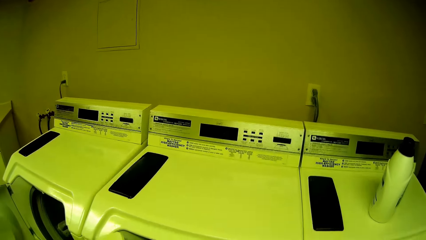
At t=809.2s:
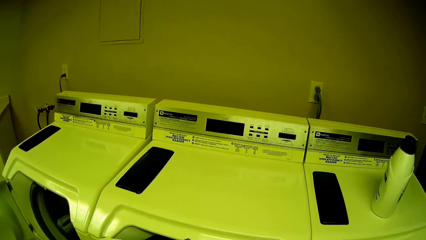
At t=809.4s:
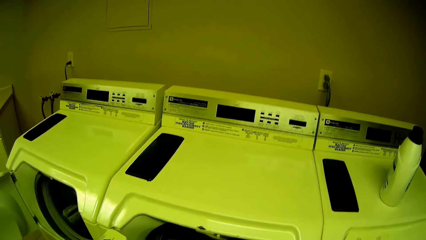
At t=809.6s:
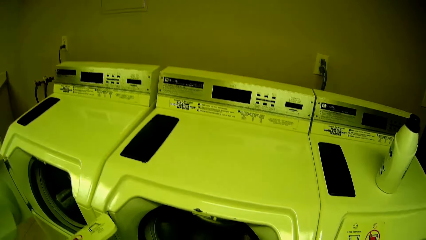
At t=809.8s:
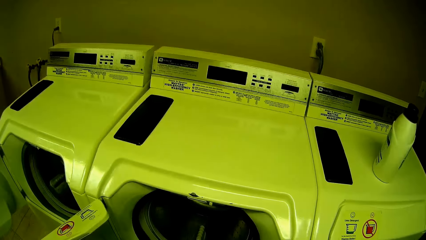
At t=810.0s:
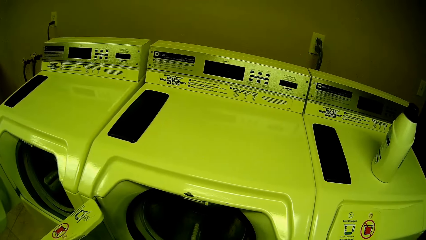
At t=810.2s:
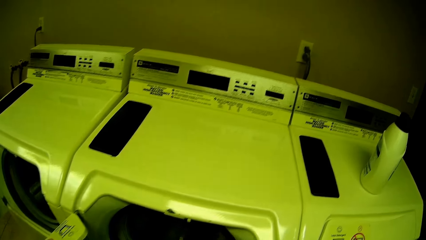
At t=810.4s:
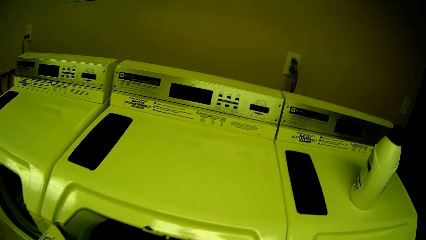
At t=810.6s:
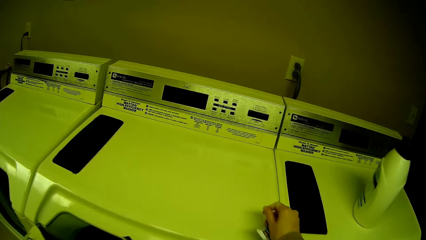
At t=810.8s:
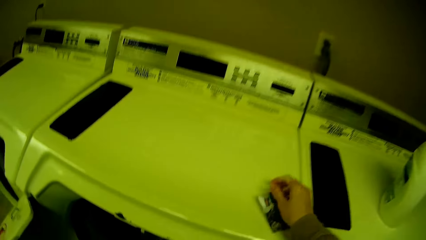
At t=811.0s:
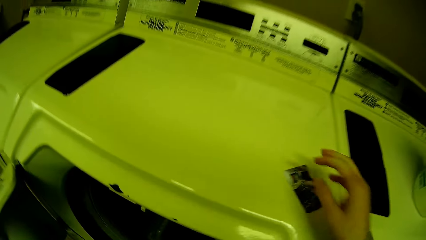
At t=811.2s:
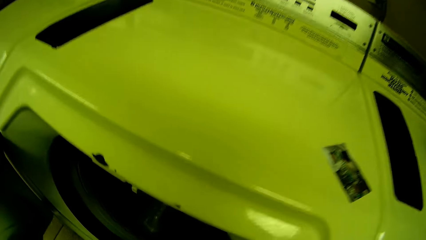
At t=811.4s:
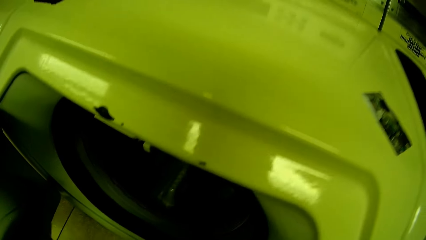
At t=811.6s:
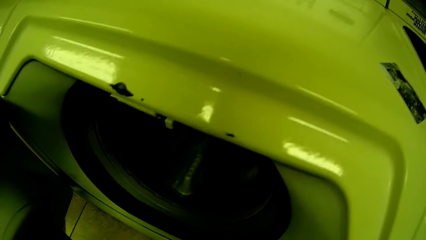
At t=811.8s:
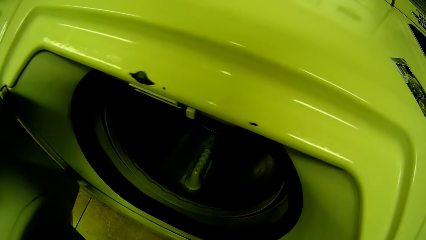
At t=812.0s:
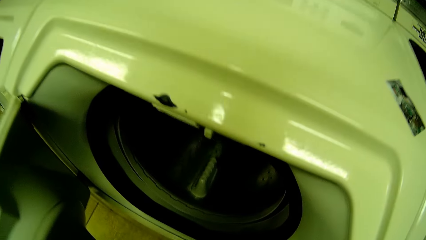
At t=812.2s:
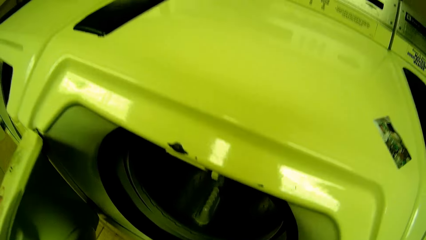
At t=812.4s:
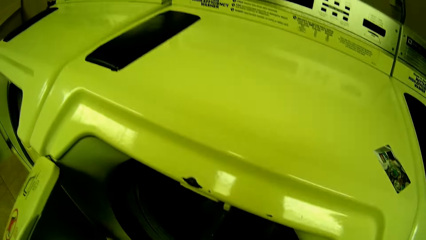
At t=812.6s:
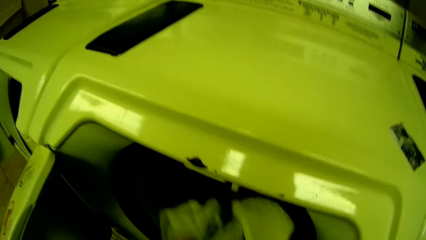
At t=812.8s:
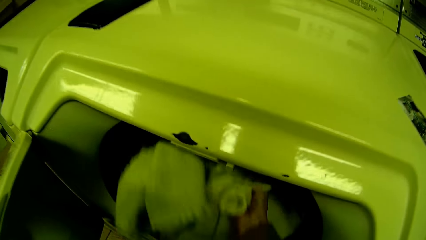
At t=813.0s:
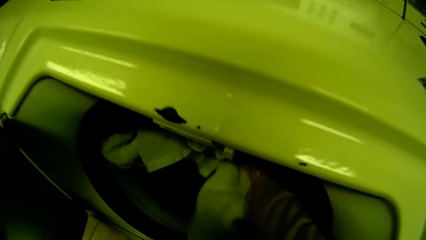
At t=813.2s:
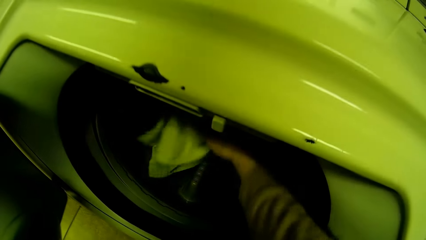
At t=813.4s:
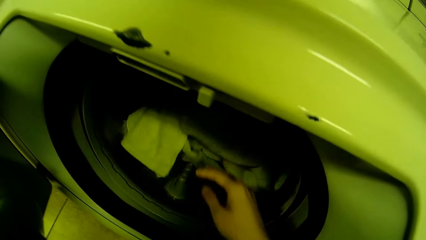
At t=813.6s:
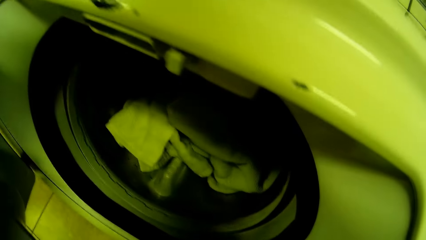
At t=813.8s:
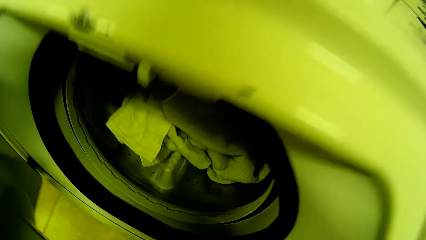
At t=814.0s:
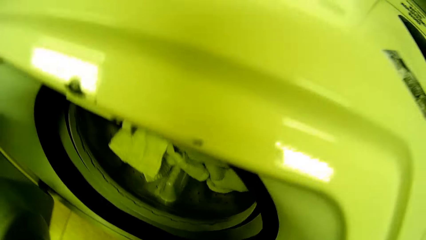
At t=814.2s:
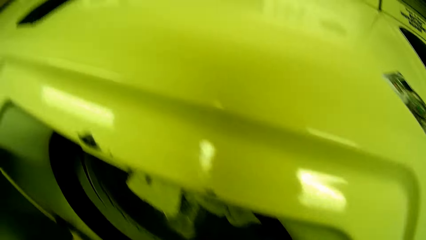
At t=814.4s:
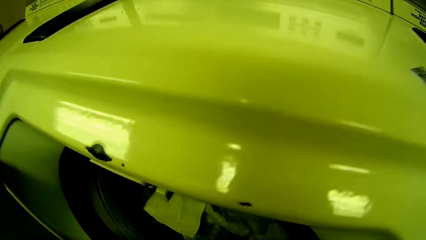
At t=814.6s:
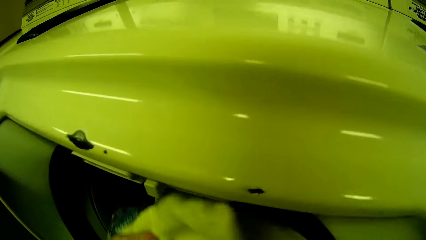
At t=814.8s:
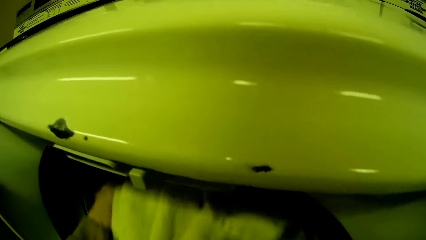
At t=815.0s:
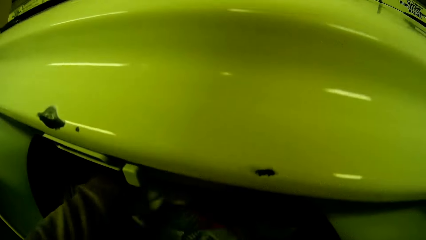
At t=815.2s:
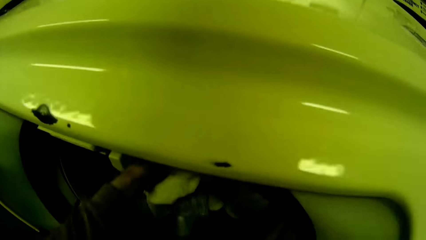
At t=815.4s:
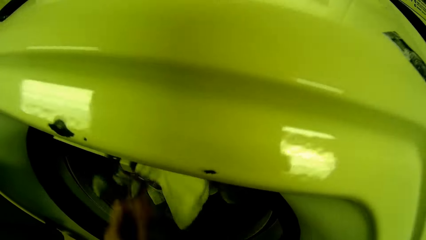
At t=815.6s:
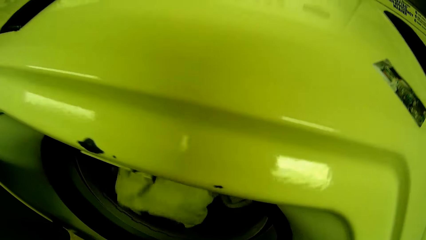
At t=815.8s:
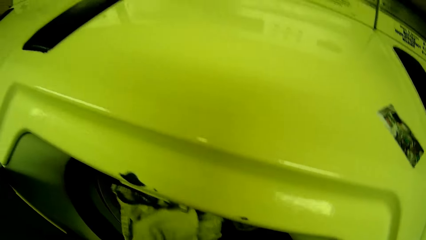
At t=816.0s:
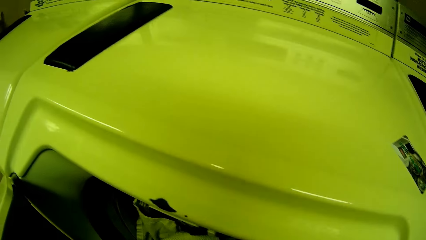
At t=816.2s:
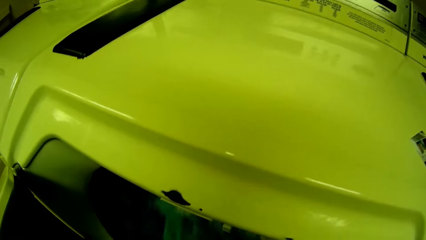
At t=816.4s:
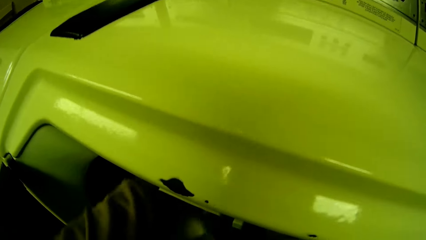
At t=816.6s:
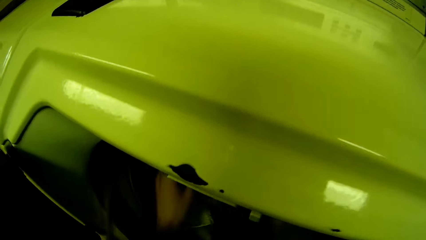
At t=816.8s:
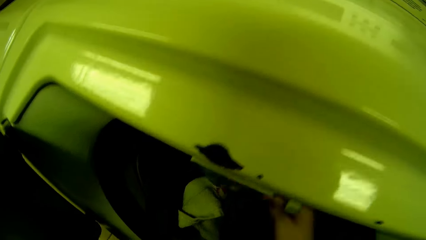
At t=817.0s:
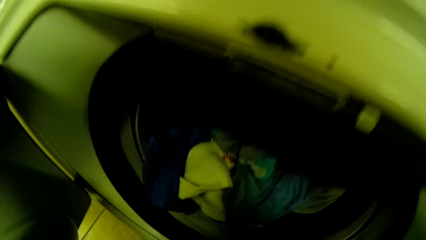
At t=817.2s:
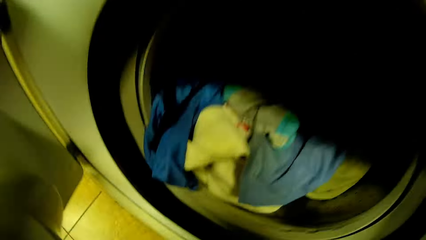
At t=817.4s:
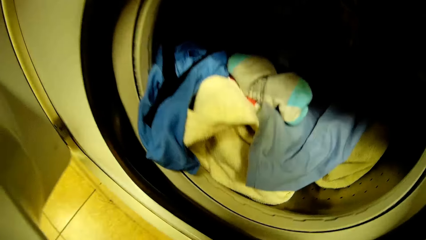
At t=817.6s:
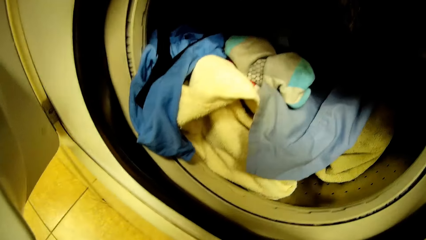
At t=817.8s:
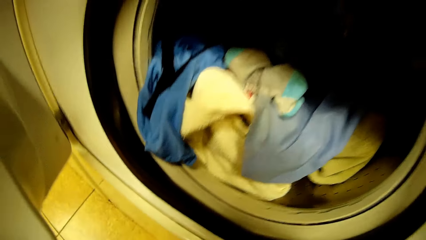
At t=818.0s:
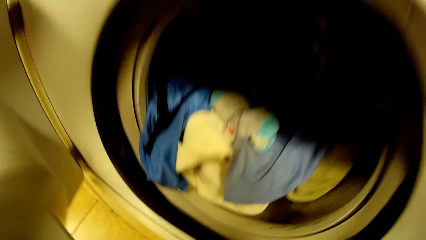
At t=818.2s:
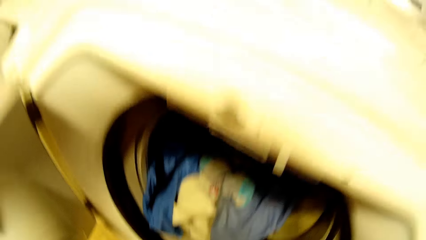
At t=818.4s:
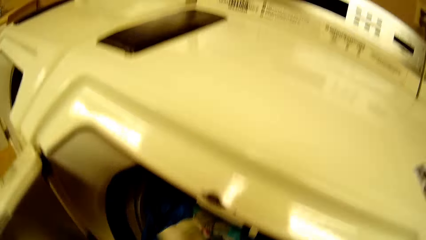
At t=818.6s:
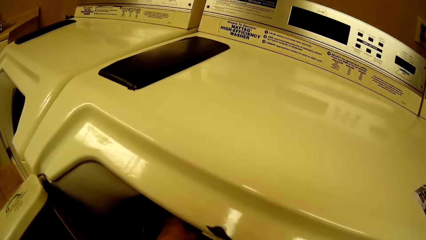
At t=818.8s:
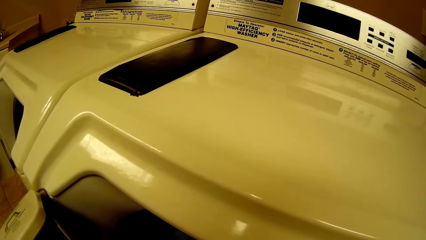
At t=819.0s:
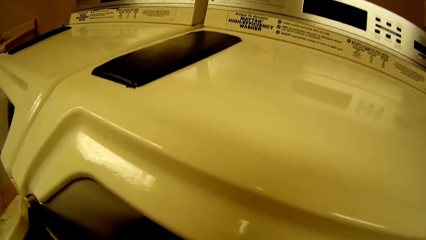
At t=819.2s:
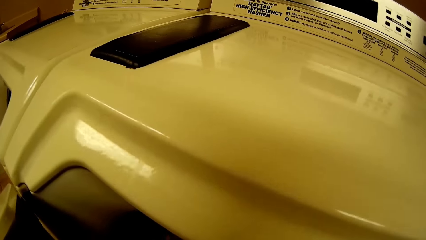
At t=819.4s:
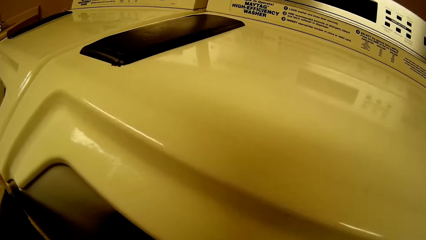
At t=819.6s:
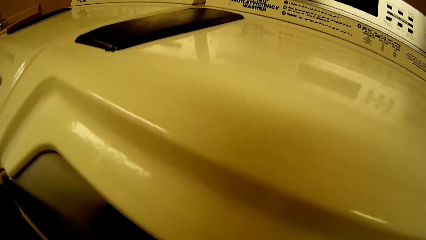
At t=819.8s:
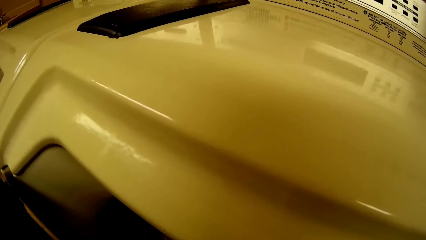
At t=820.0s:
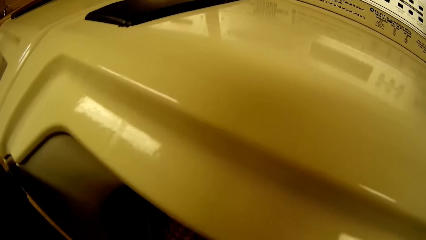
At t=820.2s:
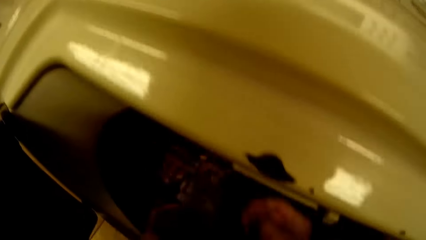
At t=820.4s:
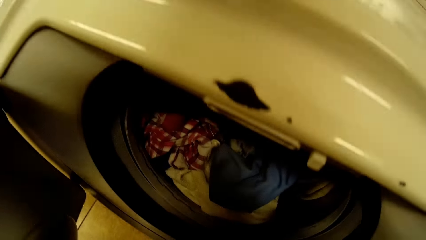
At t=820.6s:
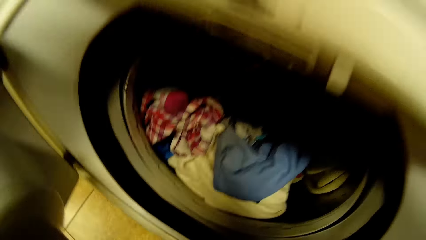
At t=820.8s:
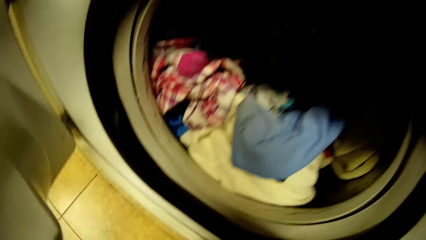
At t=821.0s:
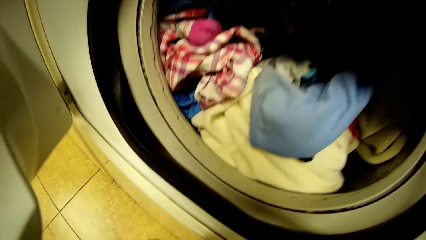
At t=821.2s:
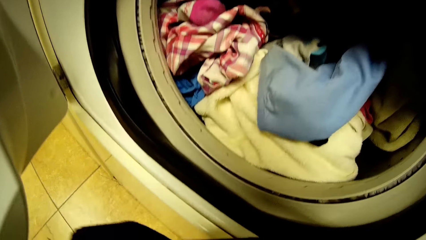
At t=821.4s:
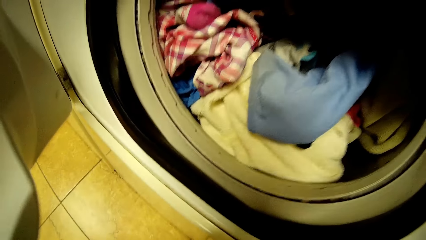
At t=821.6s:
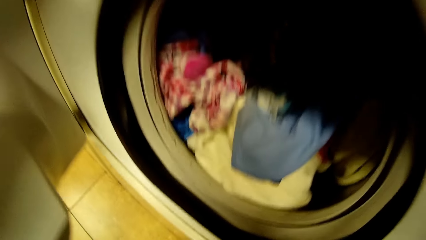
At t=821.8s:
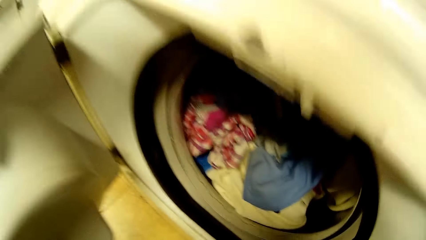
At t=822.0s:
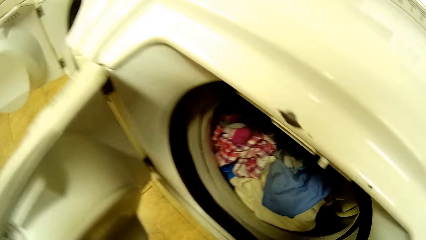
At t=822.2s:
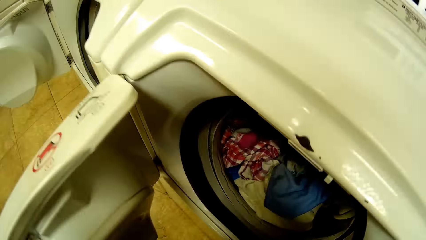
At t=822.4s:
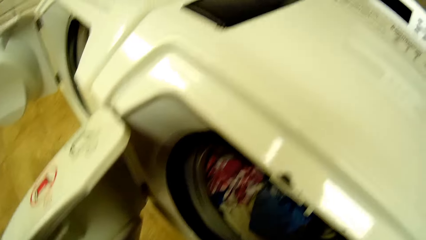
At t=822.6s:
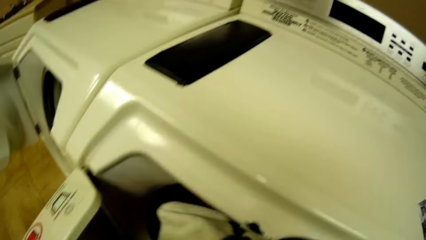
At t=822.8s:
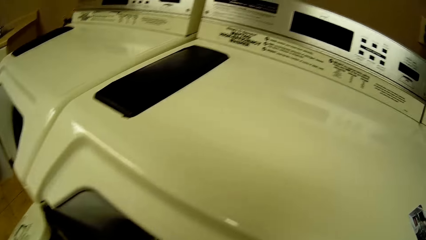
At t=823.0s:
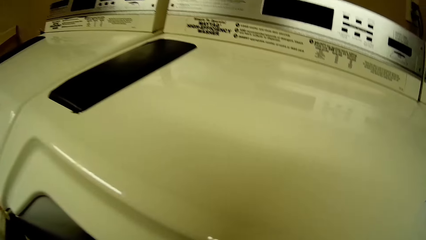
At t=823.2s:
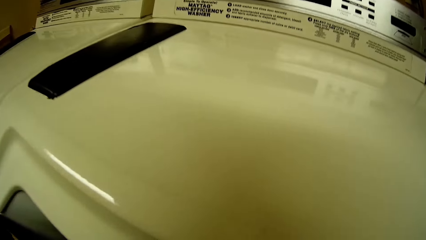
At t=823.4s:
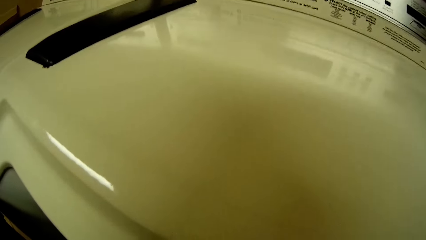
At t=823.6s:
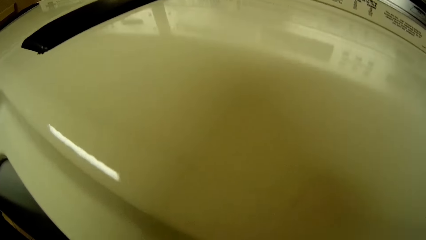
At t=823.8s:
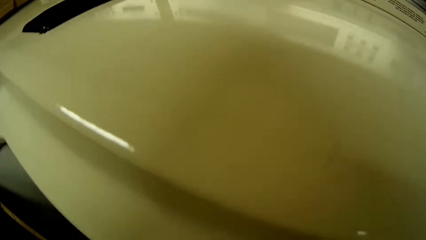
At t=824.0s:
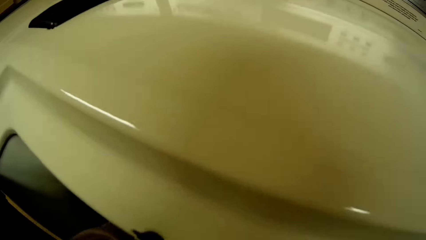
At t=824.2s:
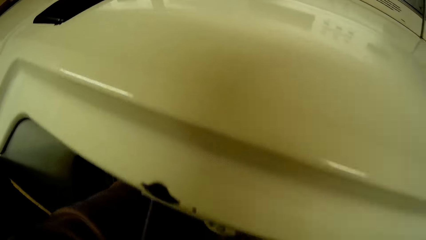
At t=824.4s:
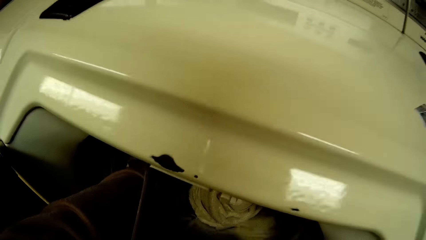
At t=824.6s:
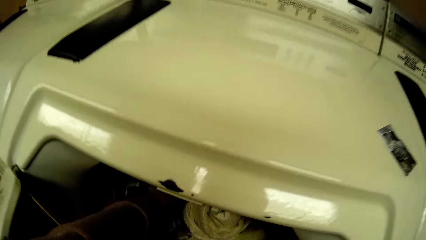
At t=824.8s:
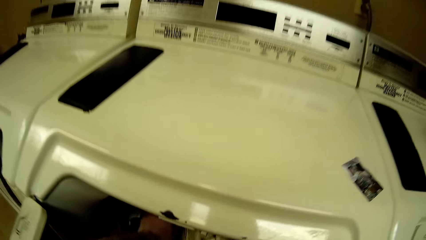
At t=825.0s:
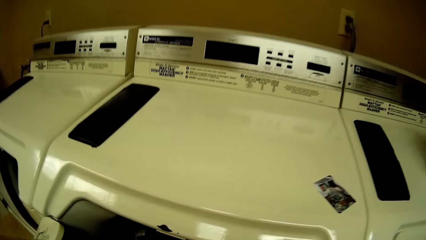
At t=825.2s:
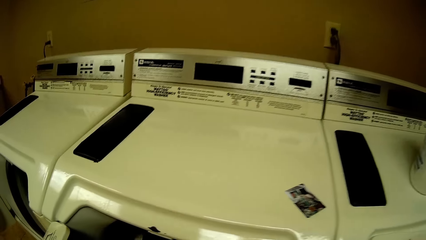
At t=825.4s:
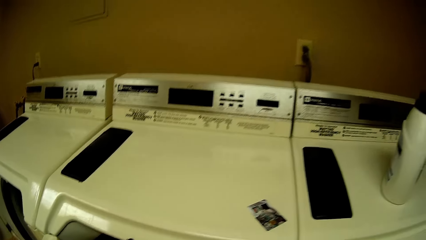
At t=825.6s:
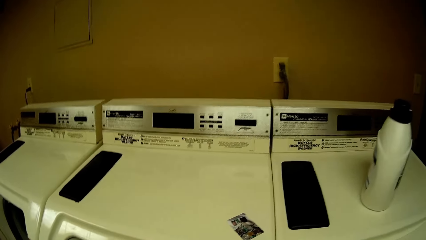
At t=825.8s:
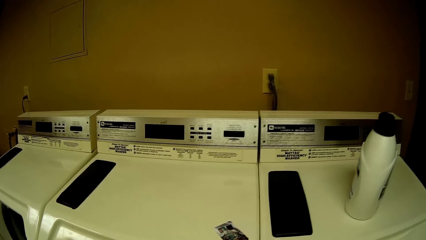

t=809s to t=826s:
The camera wearer looks at the washing machines. She drops a picture or sachet on a washing machine with her right hand. She looks inside the washing machine. She puts the white towel in the washing machine with her right hand. She puts clothes in the washing machine with her left hand.
